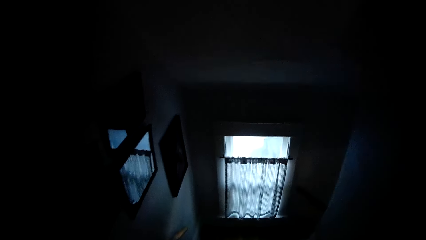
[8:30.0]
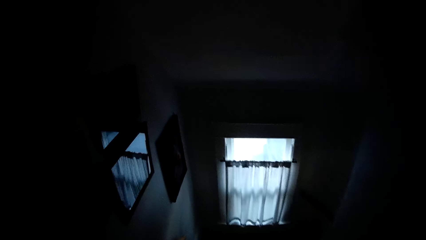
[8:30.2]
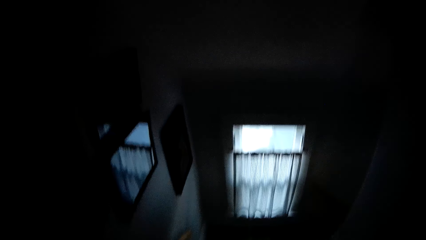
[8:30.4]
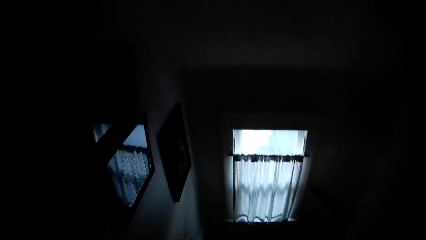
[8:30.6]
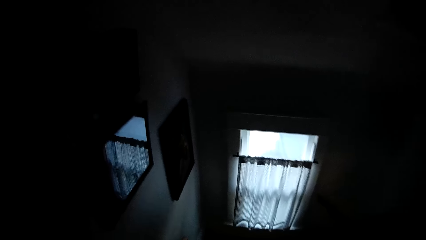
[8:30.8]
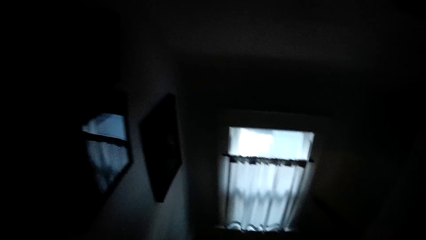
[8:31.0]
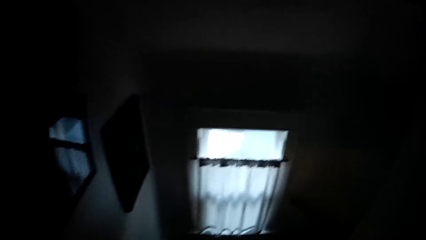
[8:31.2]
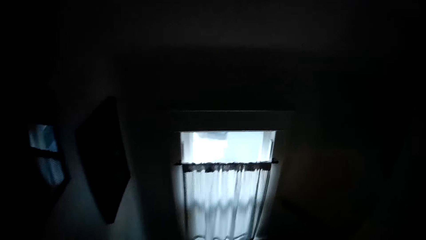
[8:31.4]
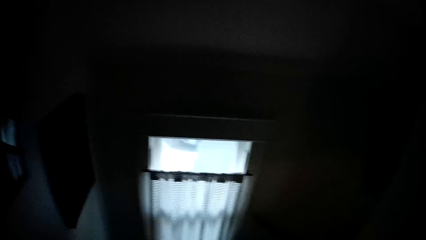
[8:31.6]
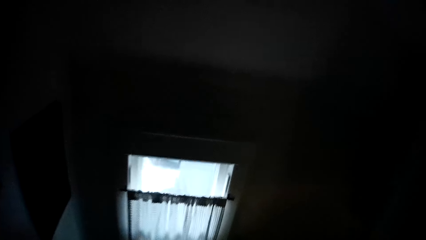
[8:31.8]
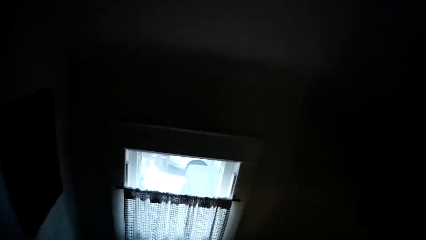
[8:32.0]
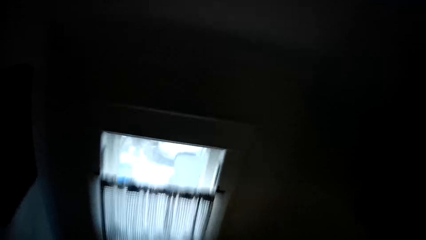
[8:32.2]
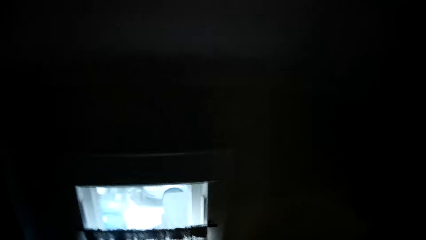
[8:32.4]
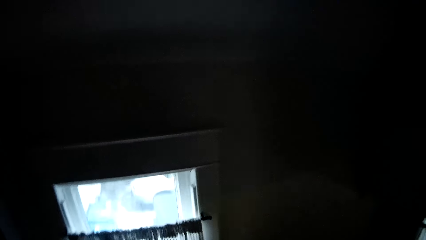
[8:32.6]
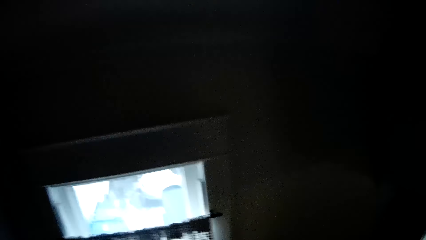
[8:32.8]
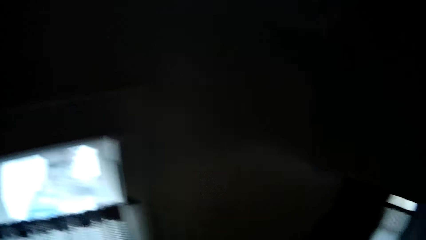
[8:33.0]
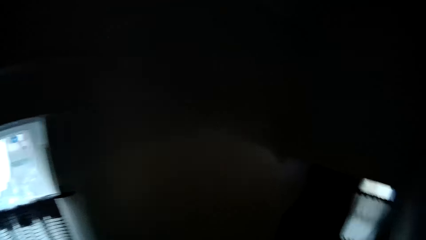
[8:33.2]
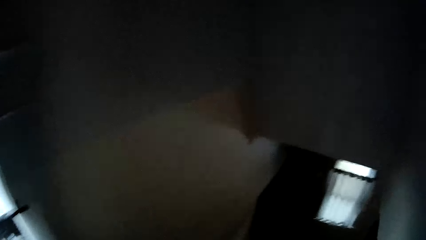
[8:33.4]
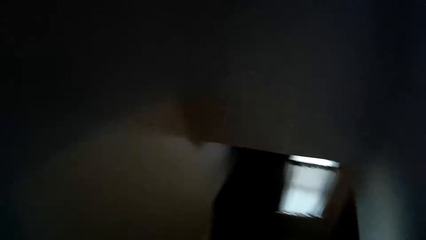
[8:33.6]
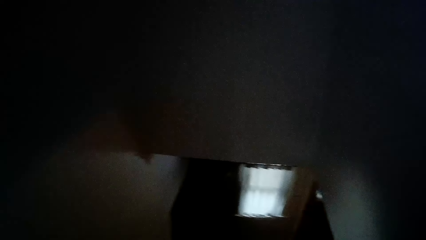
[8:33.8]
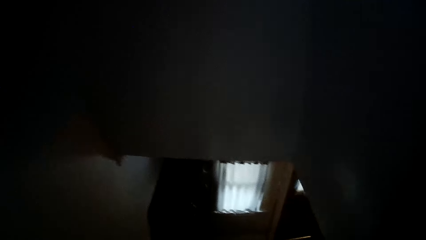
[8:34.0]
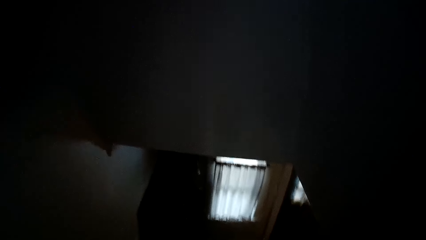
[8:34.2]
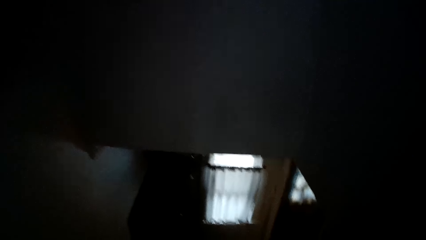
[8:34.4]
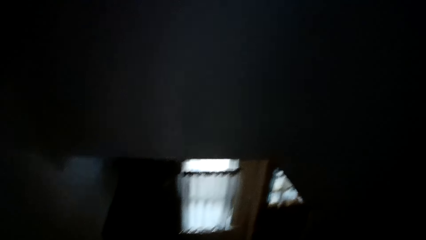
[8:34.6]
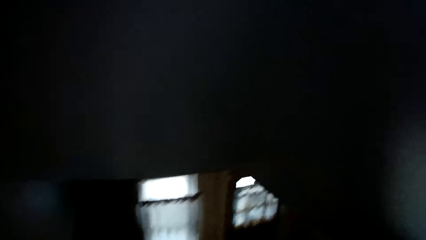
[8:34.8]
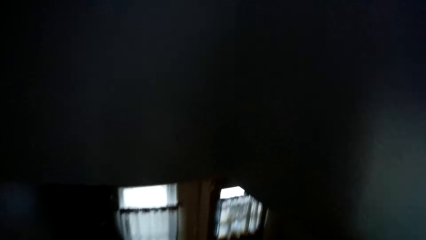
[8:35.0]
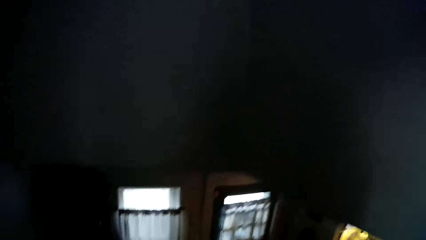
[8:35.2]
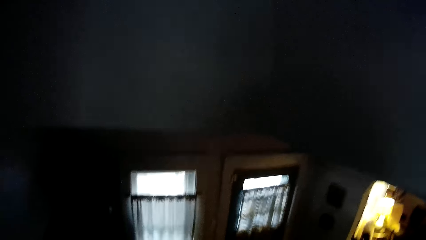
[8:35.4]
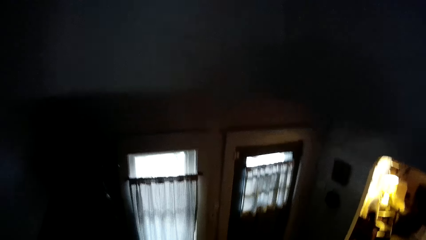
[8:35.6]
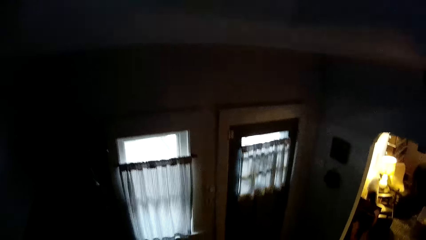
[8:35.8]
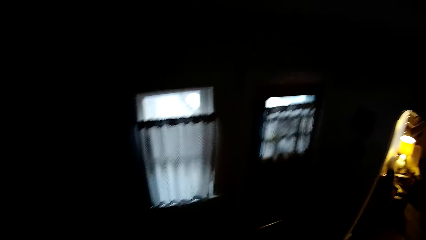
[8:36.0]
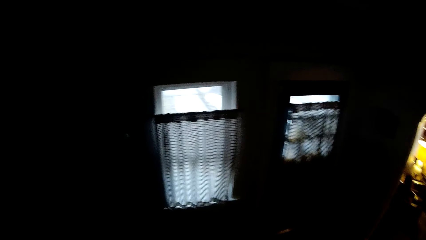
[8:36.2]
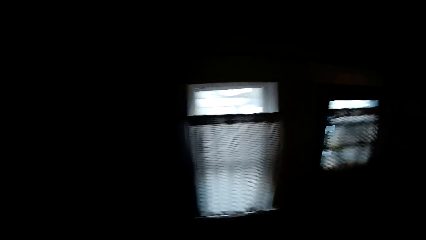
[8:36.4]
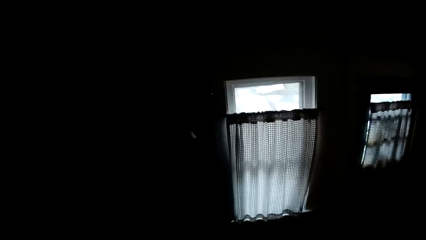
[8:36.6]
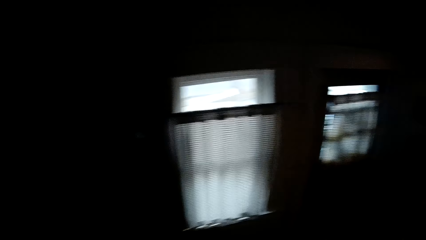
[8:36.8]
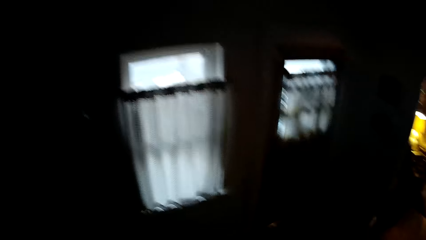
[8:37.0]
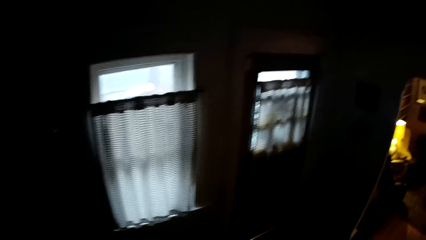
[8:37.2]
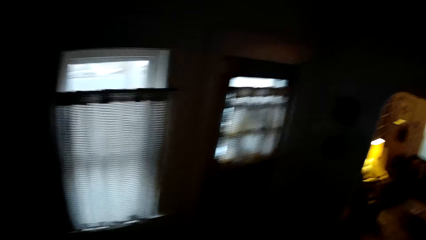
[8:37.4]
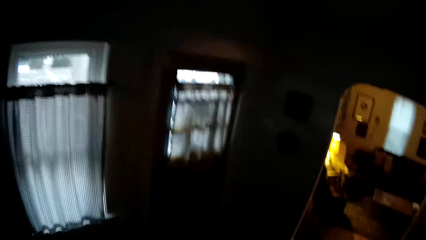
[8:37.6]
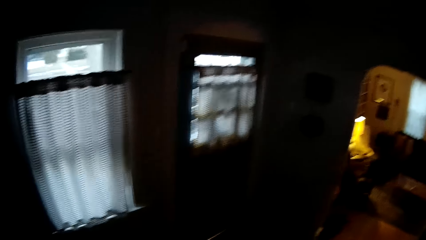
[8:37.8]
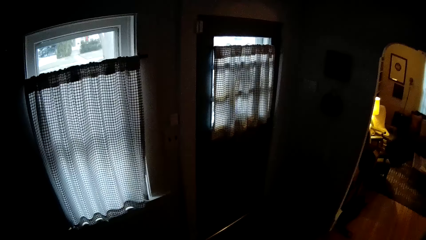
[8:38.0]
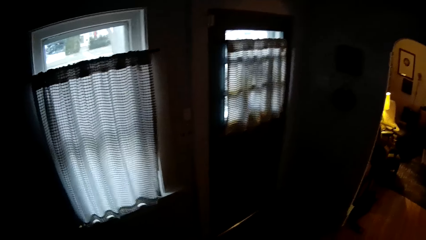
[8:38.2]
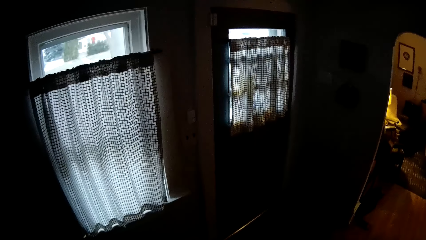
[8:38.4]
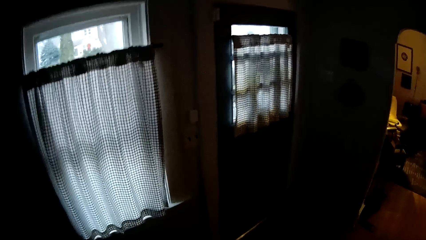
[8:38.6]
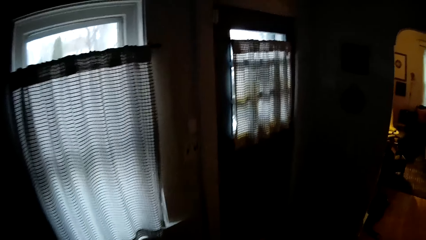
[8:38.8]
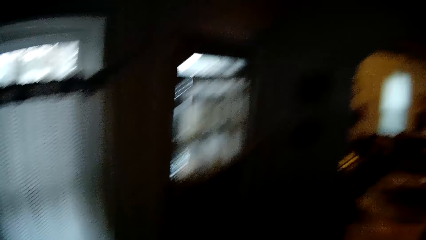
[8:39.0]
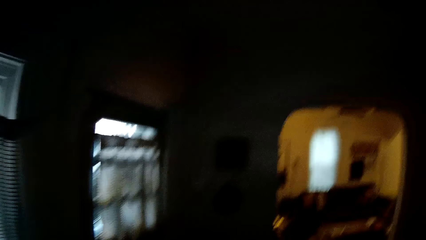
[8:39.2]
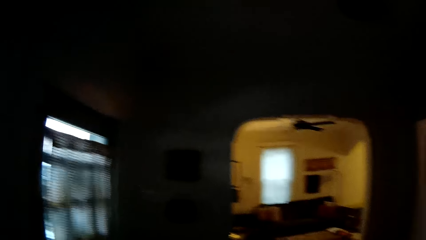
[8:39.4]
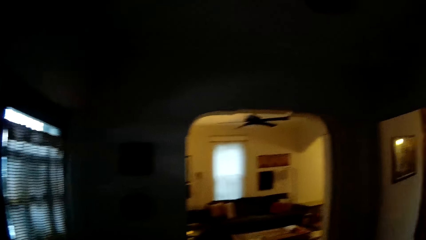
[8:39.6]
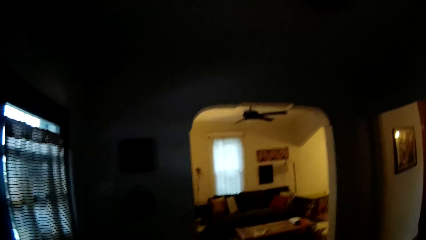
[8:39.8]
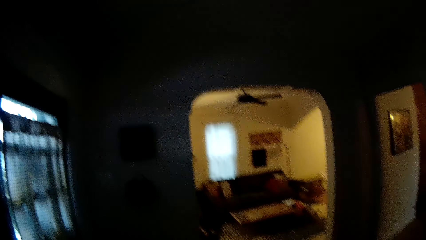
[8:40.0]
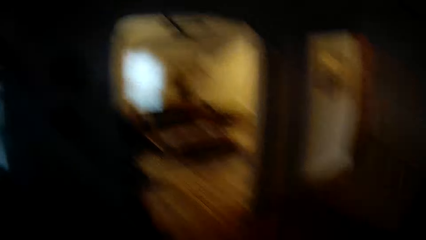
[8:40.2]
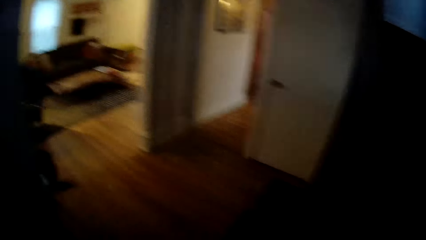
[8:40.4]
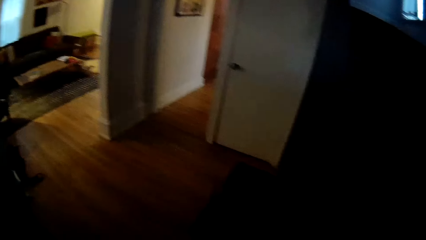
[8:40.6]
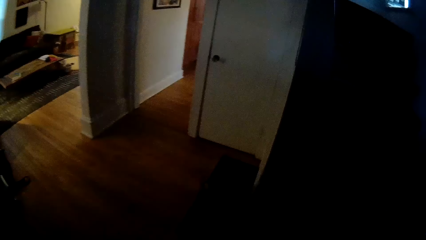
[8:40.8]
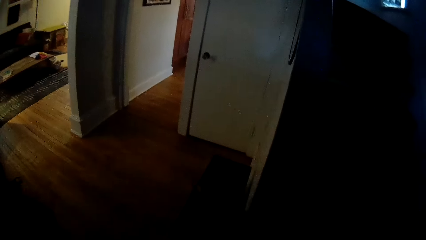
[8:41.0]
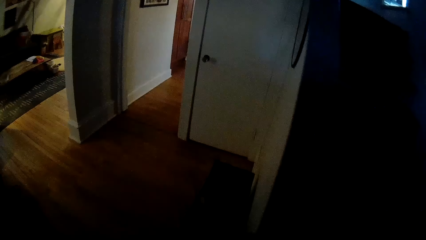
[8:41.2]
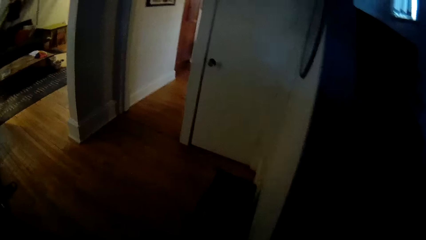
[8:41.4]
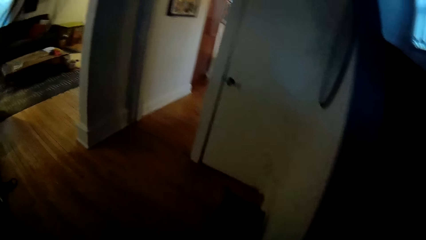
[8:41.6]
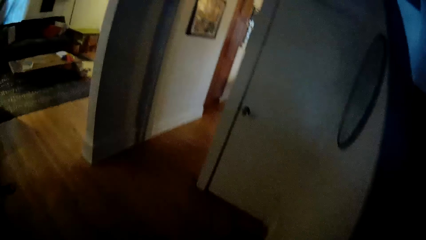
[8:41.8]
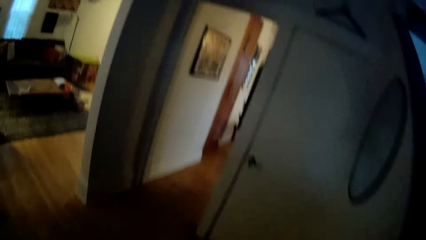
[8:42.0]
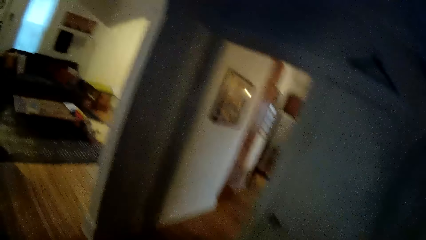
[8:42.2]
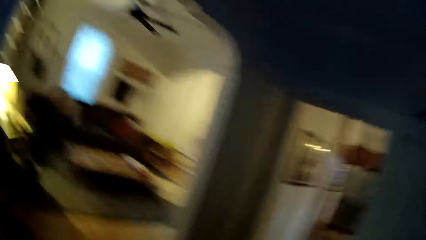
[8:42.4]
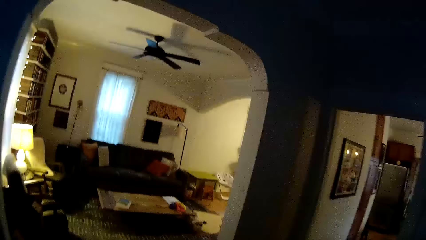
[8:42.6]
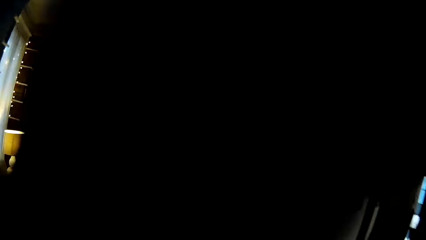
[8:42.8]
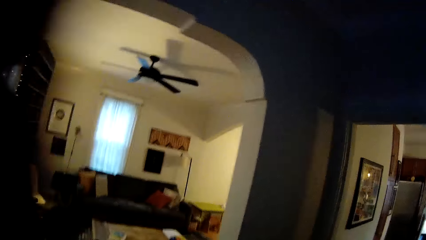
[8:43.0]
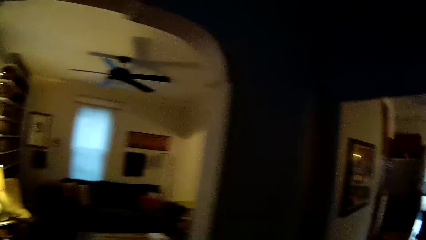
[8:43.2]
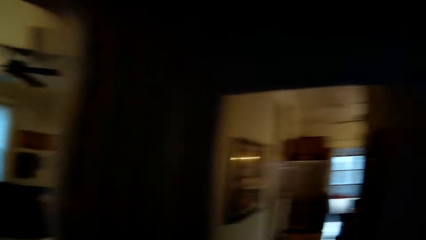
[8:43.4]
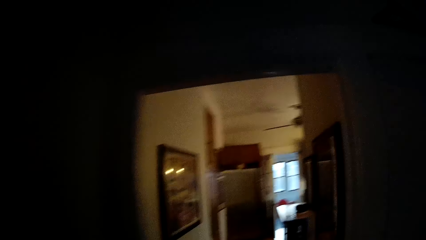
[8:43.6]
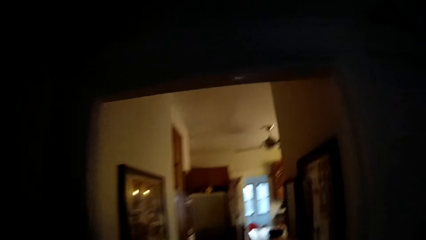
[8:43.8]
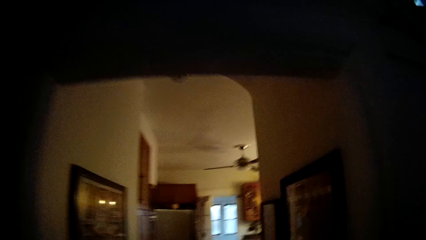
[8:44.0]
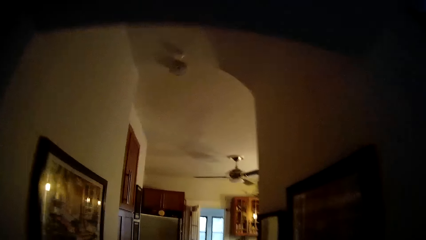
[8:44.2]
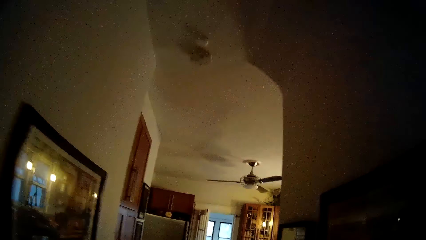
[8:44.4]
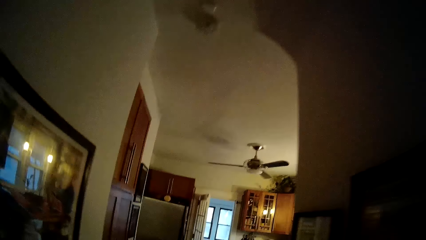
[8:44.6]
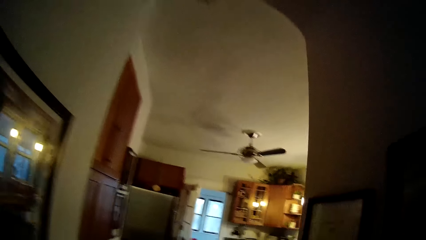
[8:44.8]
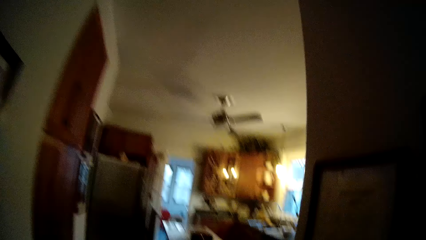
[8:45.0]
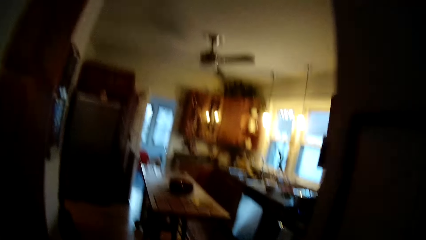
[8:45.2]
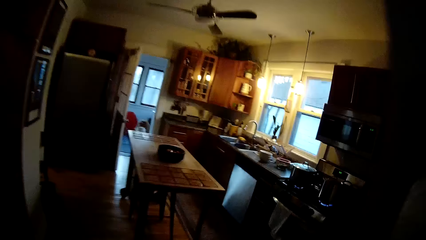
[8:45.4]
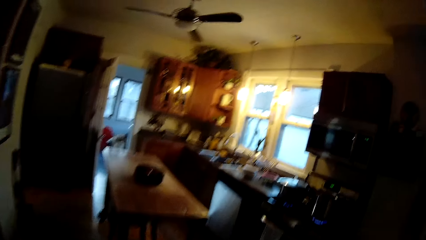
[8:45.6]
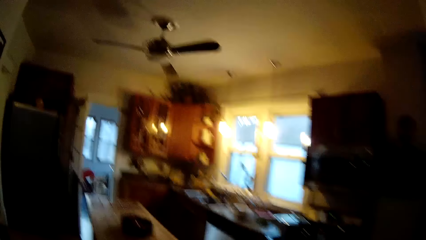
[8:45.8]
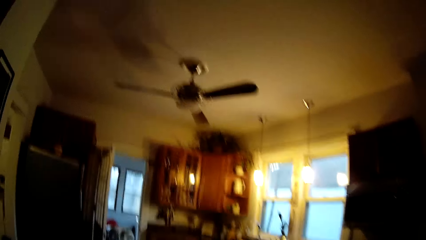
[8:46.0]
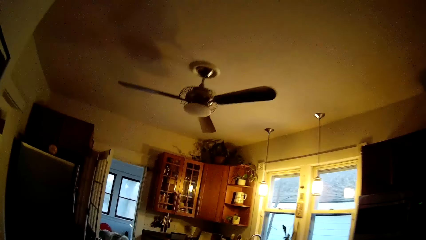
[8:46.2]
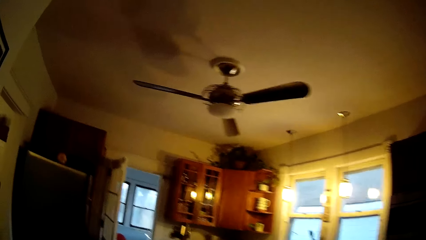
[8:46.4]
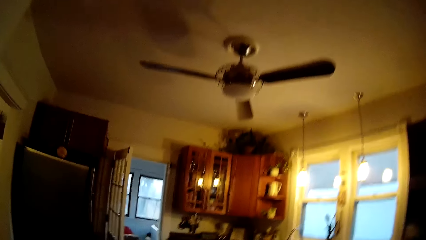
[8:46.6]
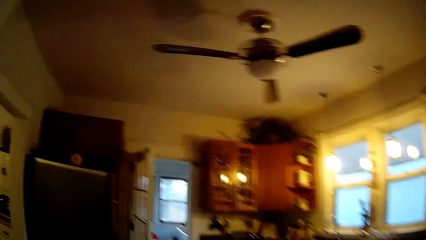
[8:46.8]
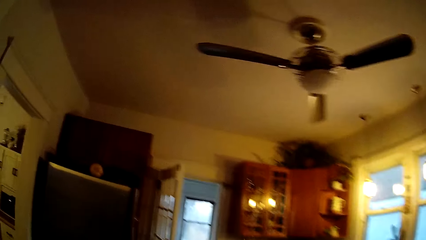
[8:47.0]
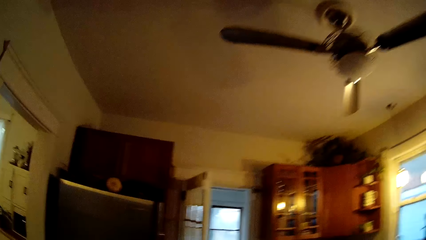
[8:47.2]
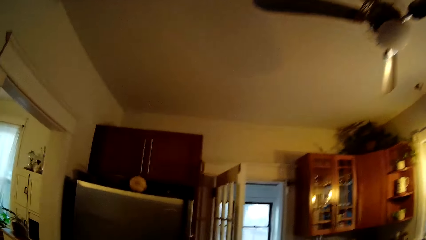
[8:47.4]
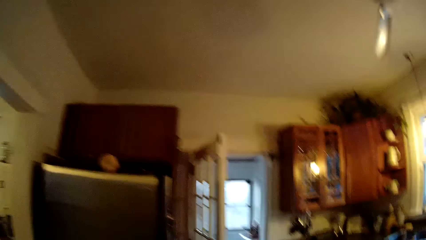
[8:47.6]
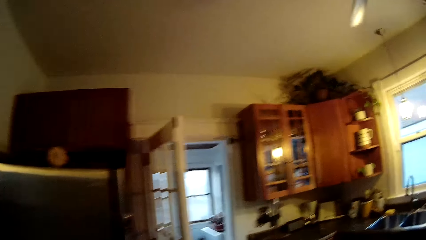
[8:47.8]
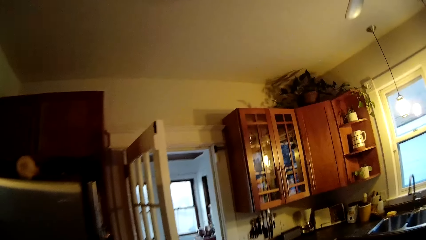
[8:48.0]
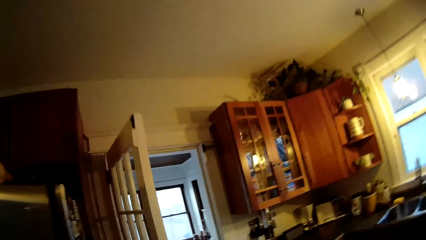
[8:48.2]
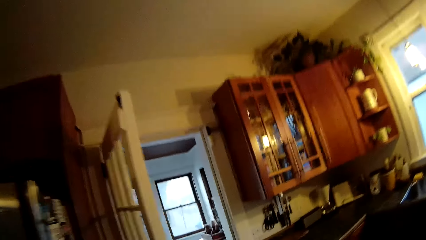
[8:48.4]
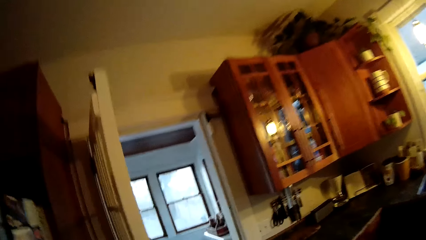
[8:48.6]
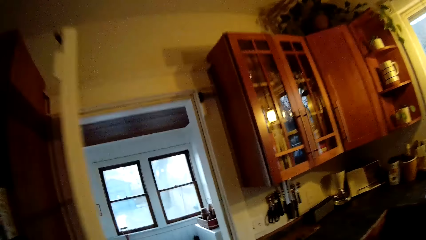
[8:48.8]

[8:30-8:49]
The camera wearer walks around the house. They return to the small room.
